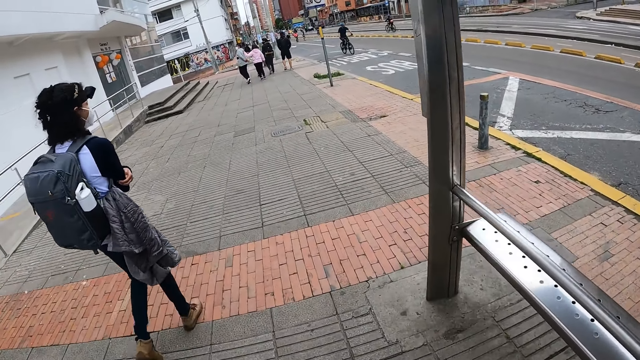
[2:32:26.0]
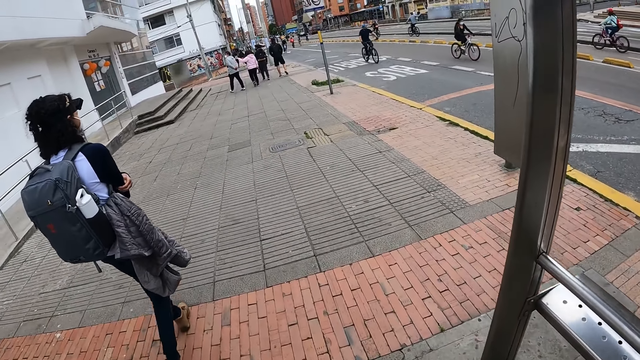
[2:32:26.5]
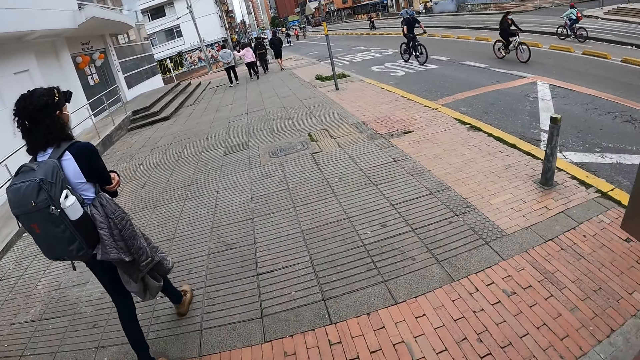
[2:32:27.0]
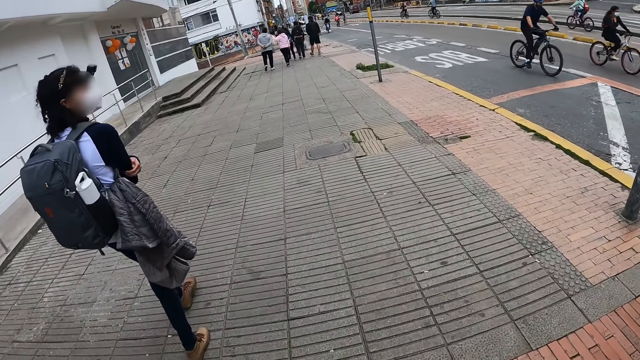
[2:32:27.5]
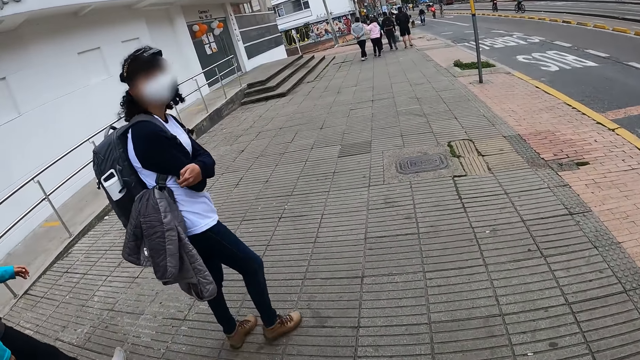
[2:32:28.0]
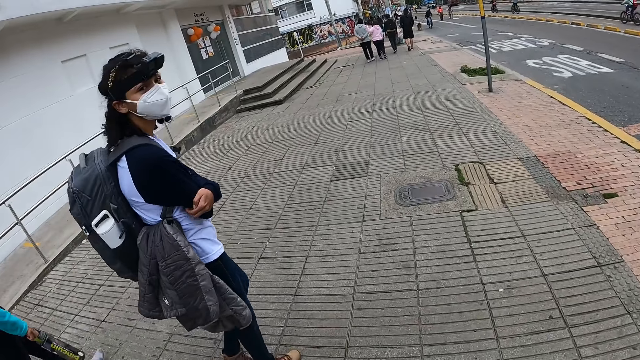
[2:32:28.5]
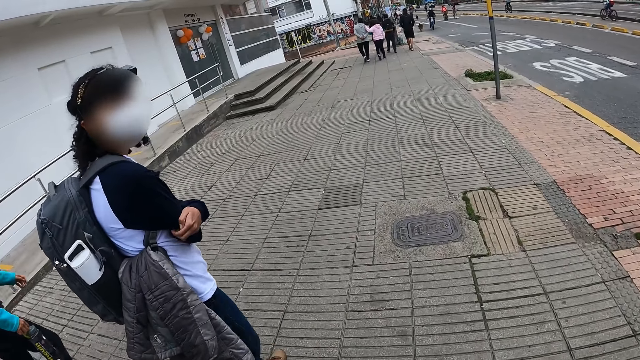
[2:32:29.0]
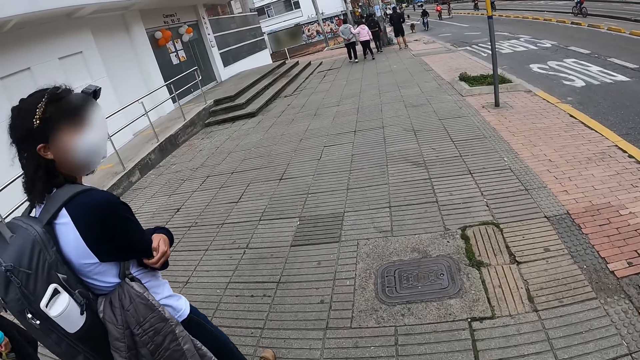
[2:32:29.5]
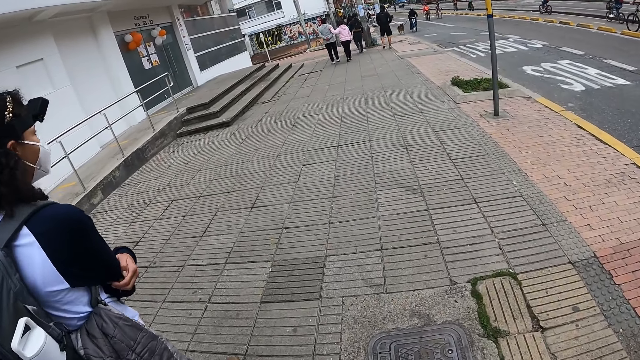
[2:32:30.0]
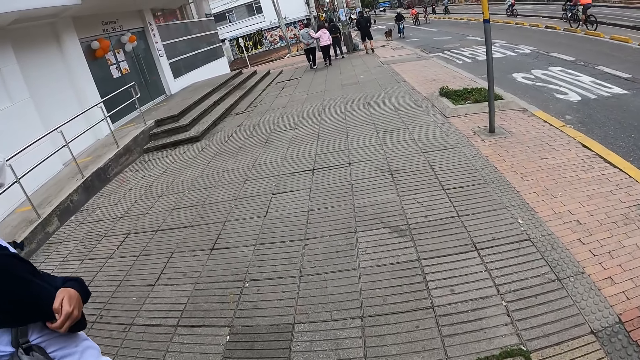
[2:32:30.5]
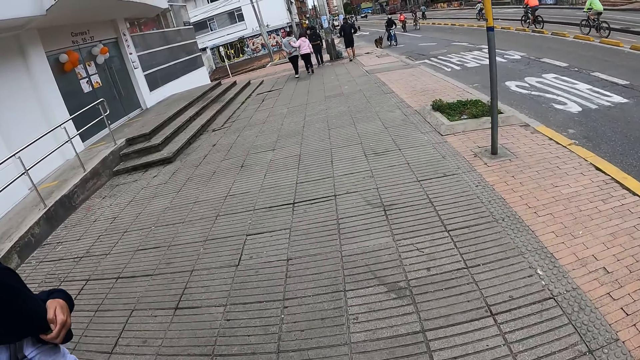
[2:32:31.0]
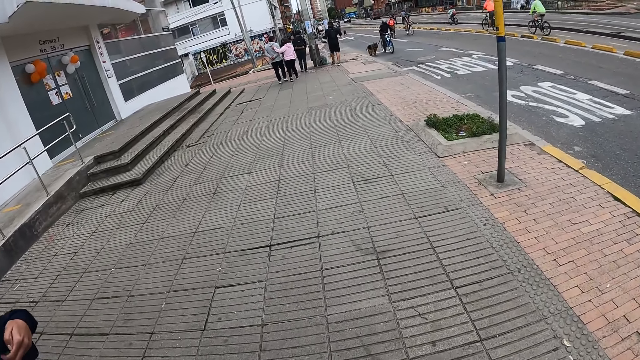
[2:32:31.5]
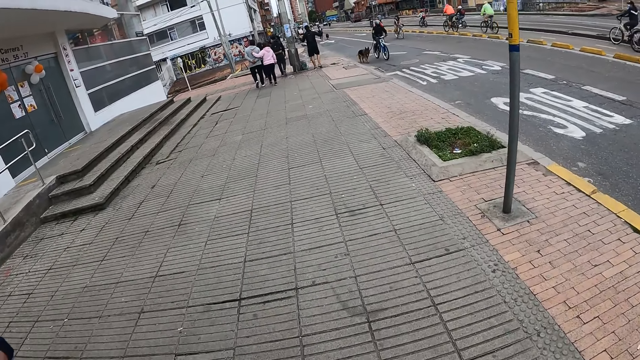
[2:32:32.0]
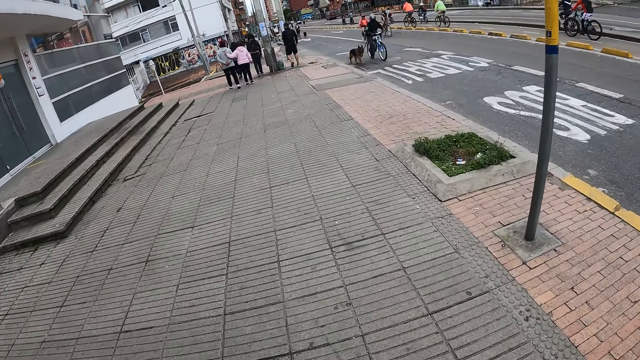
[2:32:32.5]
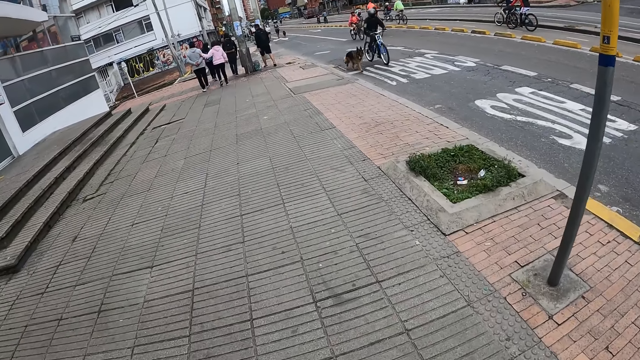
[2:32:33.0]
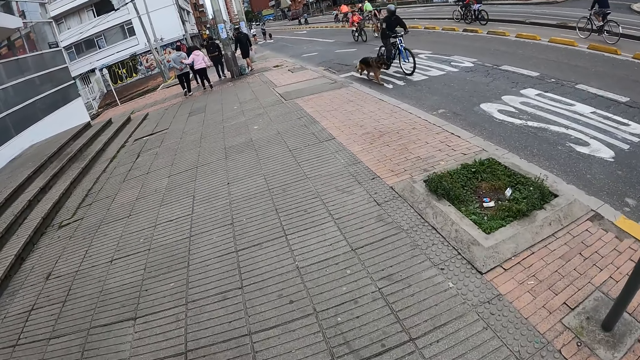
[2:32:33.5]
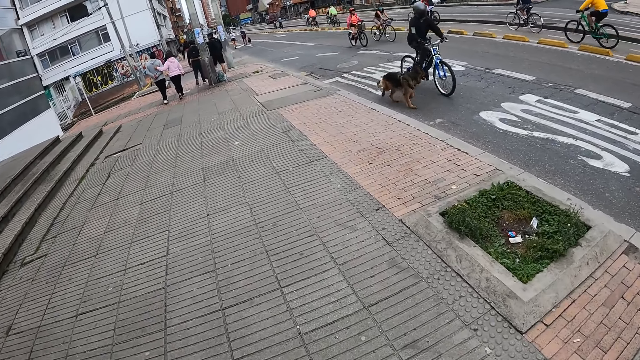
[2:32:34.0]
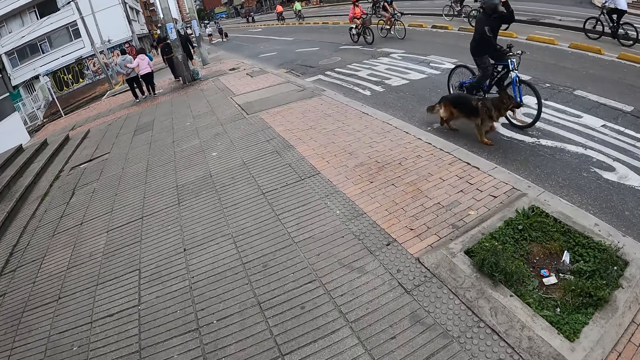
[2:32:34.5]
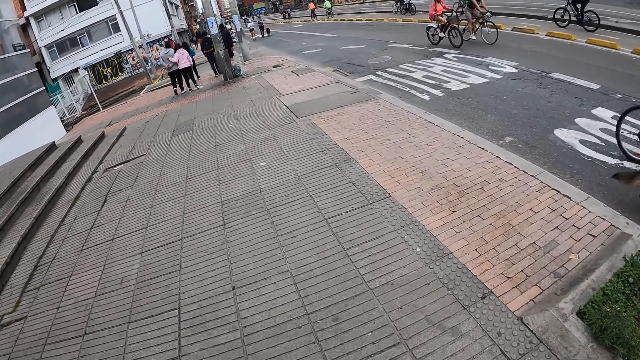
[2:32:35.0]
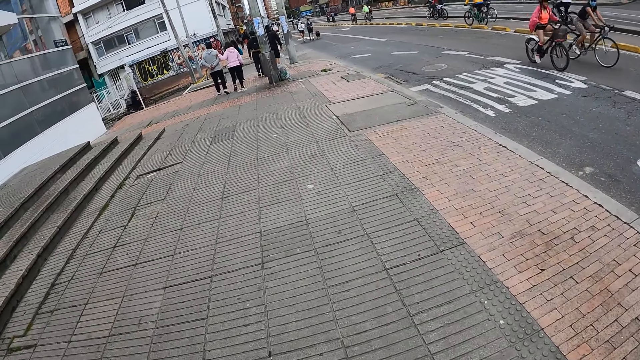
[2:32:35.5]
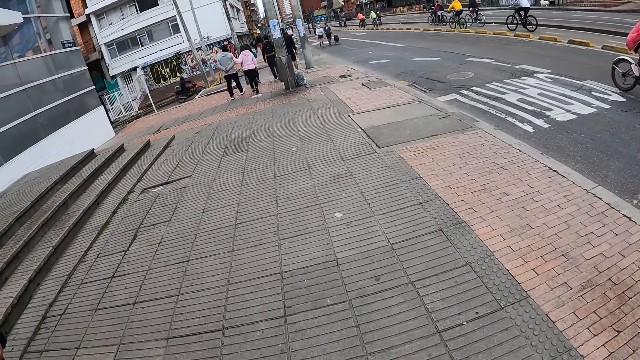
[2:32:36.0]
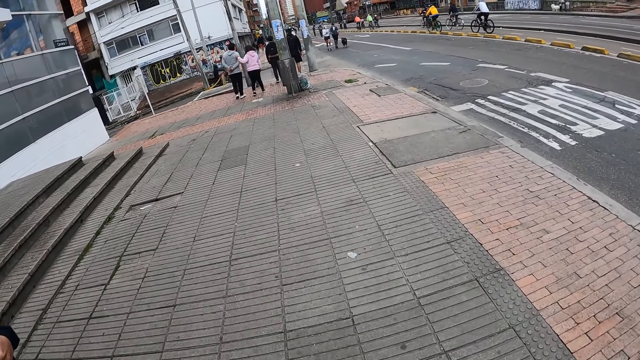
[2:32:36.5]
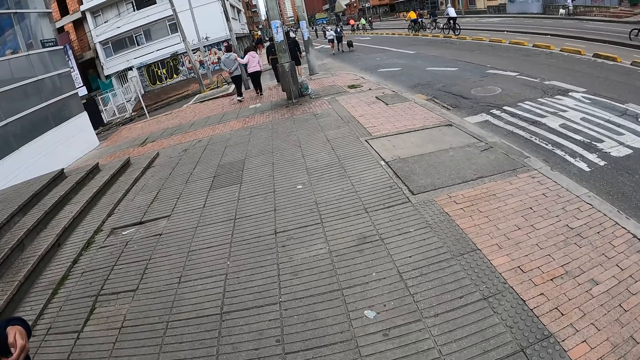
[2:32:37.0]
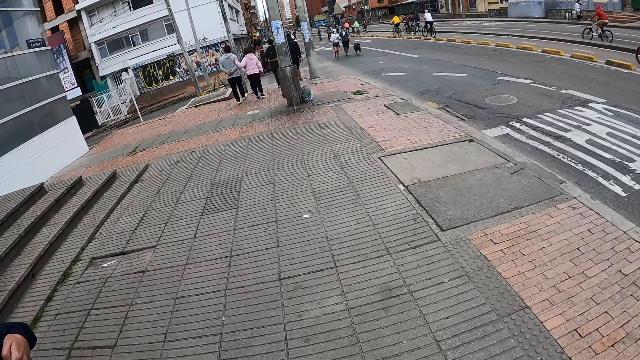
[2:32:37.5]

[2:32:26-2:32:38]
A woman folds her hands. The woman nods her head.

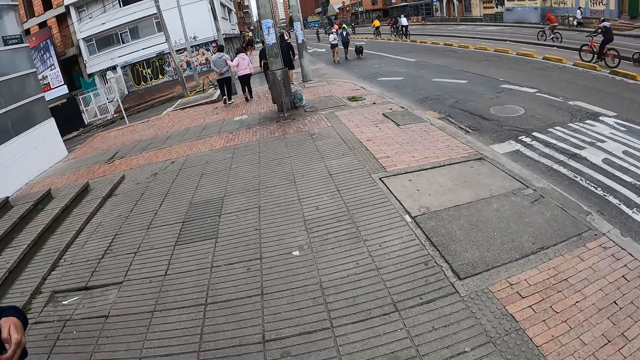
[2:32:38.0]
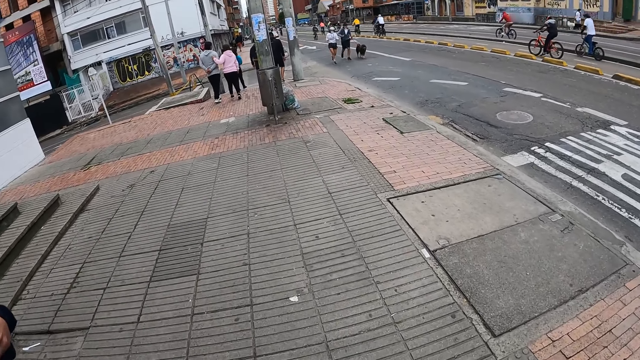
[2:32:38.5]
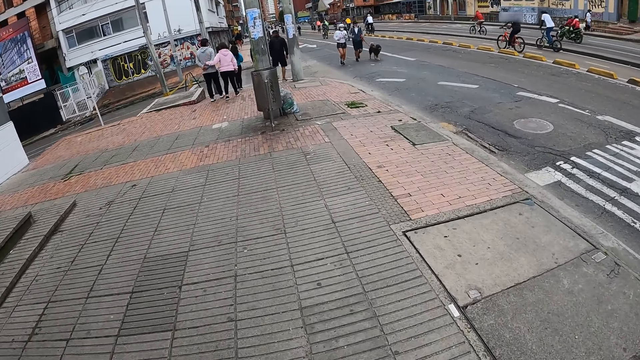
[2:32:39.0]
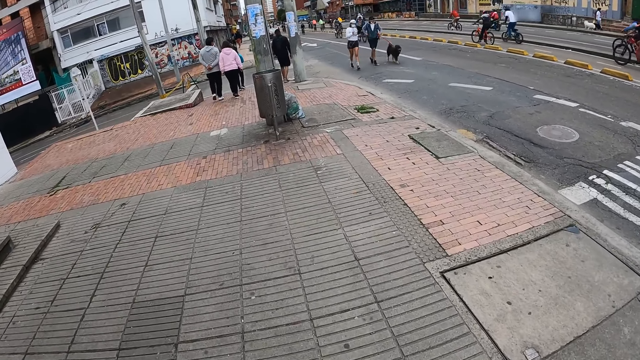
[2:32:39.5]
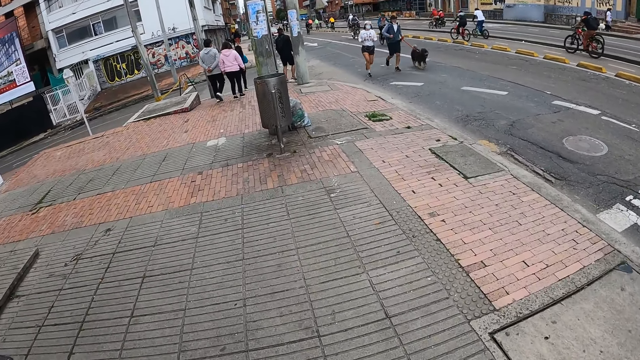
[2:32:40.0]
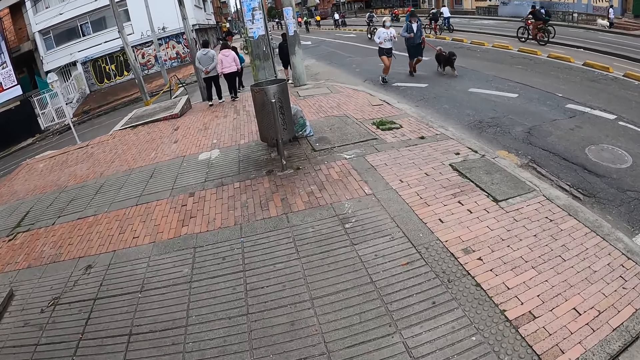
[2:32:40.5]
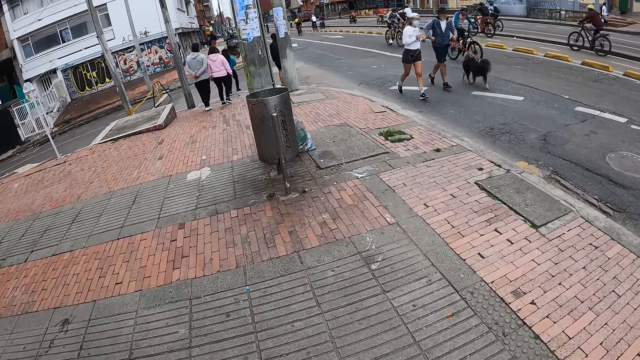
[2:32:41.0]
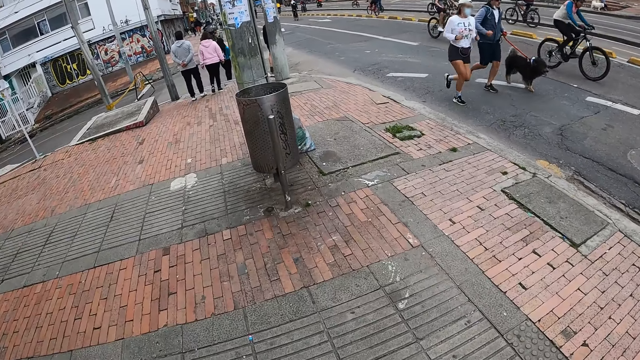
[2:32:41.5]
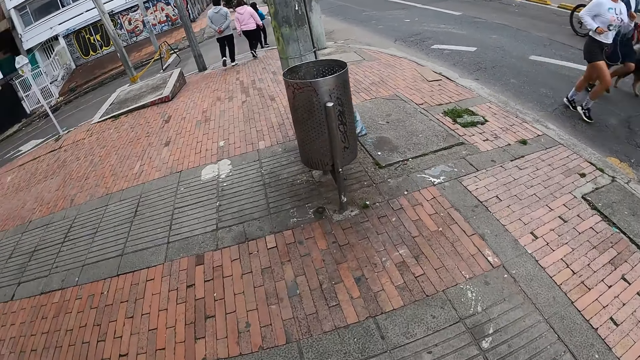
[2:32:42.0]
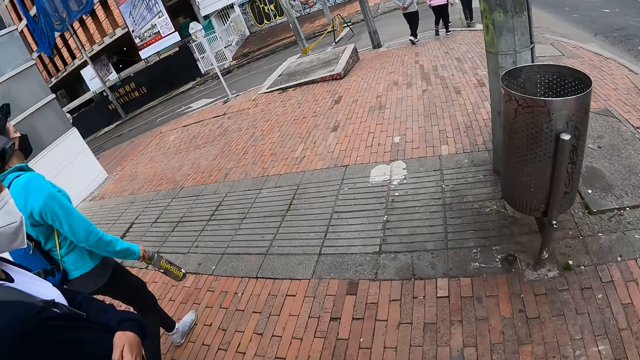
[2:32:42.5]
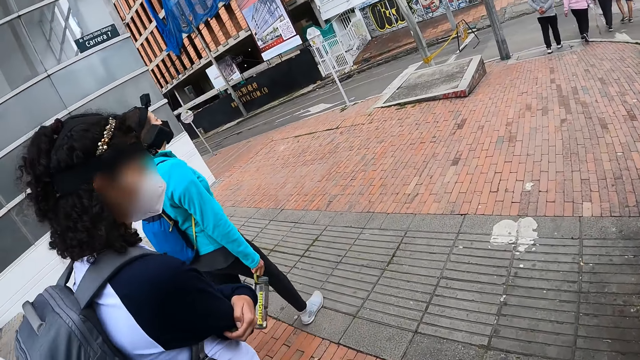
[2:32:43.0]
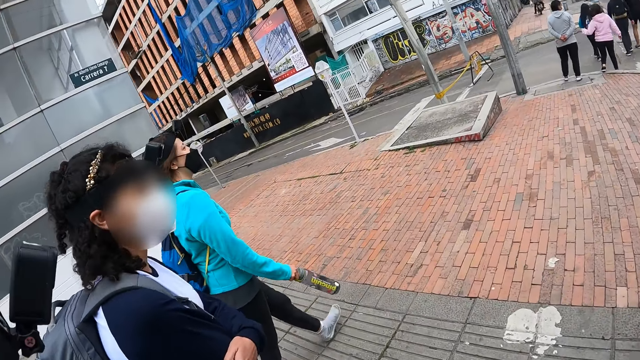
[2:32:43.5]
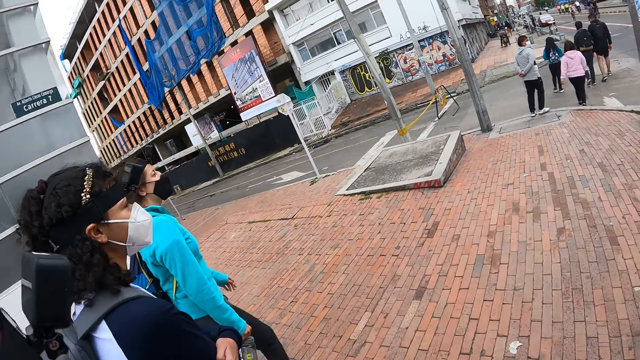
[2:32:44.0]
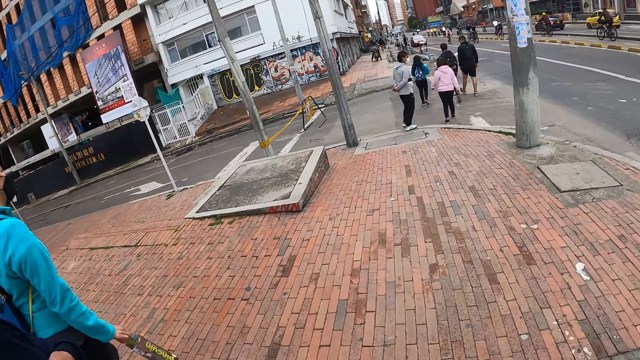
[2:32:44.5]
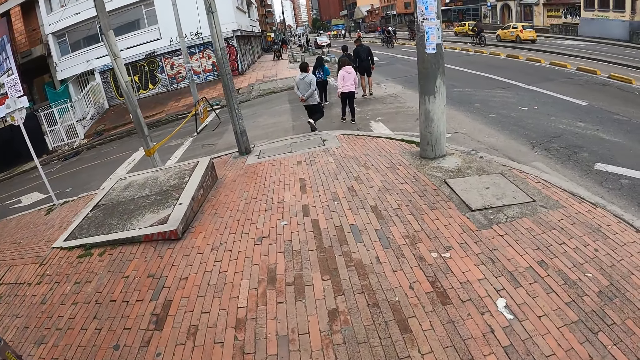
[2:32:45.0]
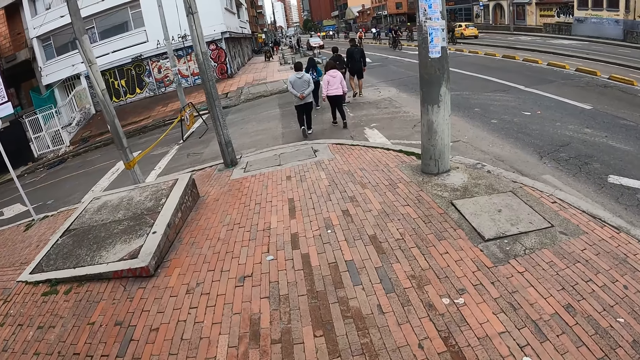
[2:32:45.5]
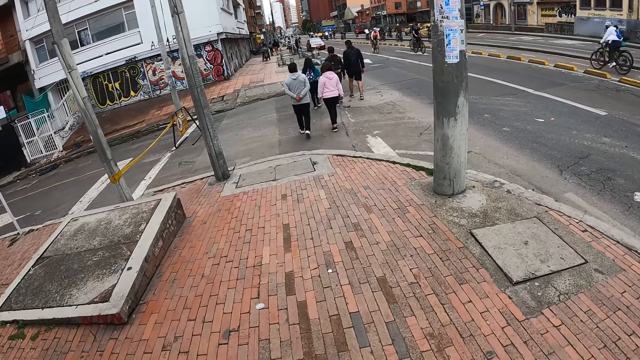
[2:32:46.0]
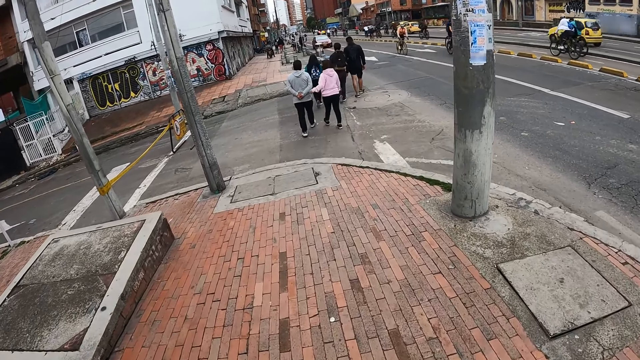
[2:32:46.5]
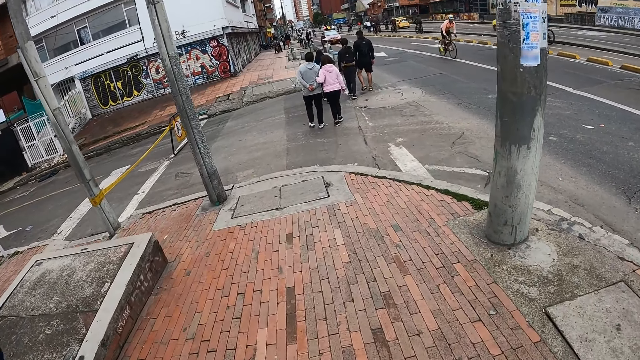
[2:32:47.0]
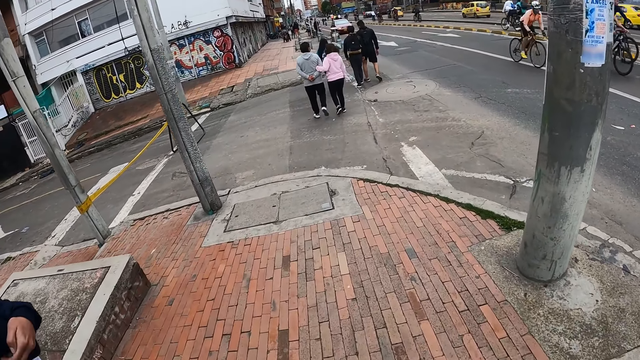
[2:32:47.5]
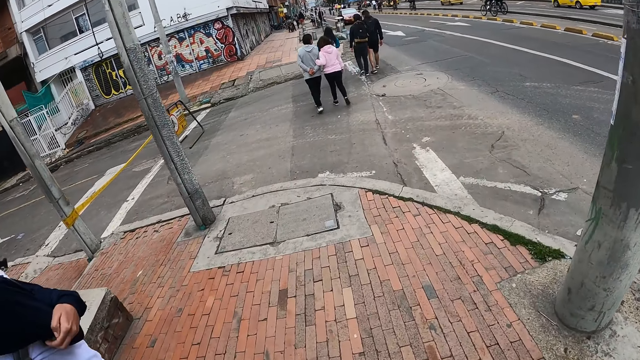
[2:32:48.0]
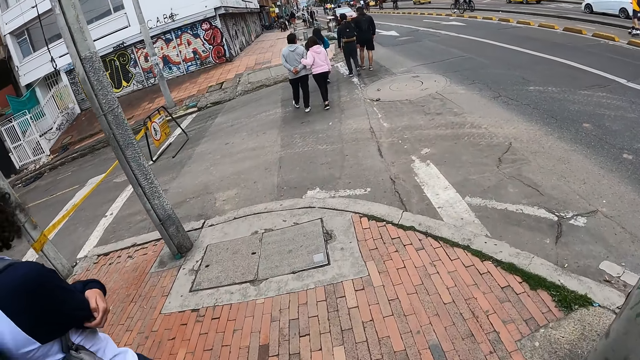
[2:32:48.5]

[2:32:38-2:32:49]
A woman runs. A man runs. Another woman walks. Another woman holds a hand.
